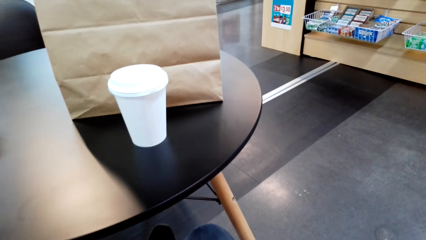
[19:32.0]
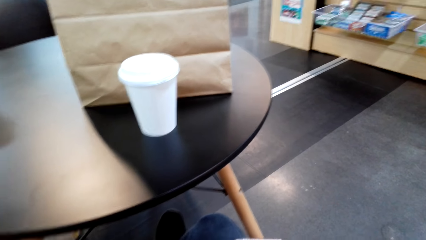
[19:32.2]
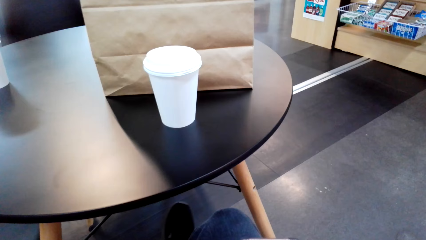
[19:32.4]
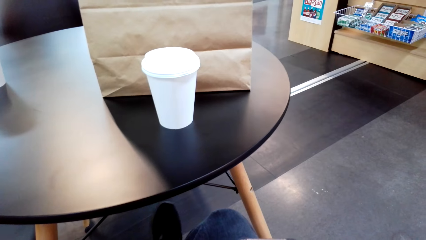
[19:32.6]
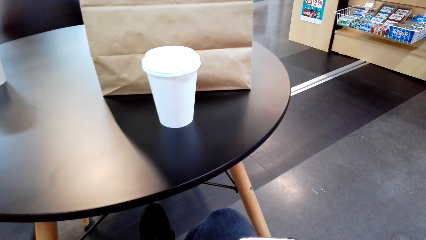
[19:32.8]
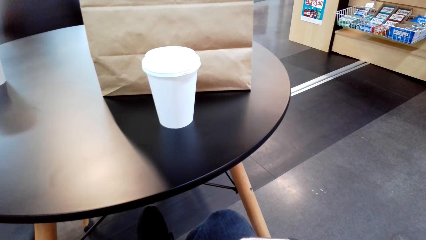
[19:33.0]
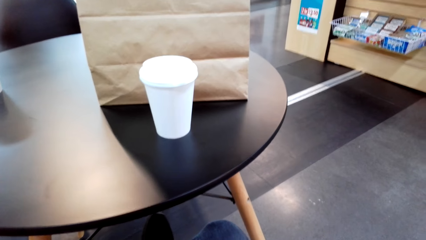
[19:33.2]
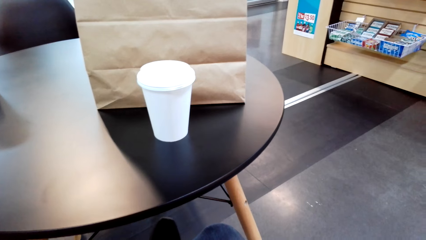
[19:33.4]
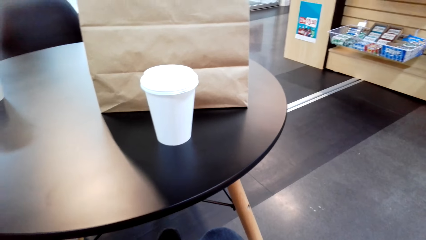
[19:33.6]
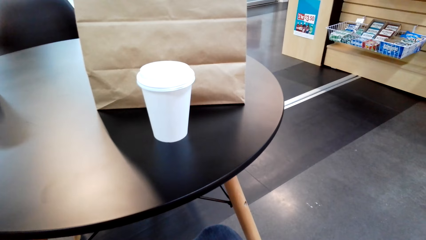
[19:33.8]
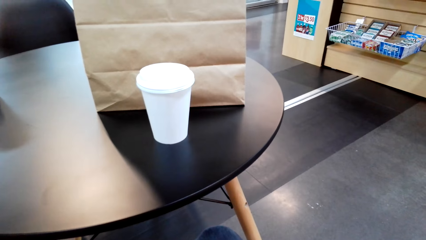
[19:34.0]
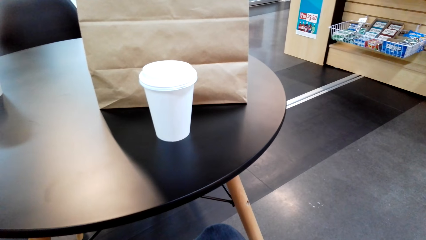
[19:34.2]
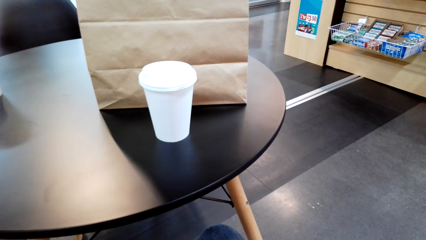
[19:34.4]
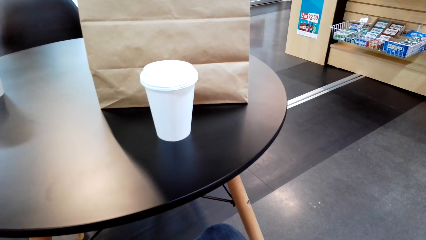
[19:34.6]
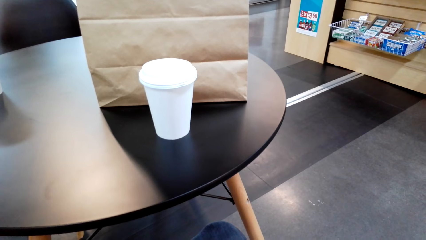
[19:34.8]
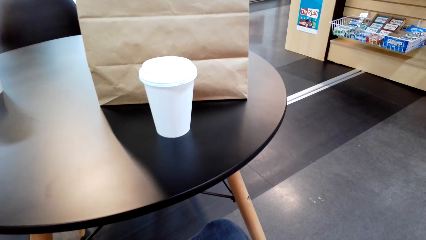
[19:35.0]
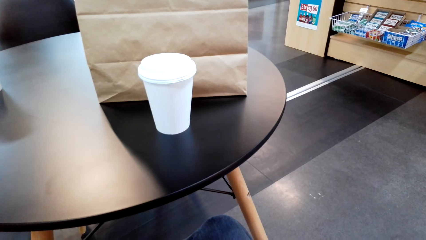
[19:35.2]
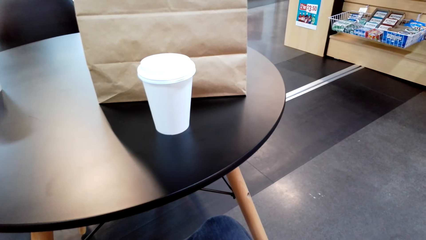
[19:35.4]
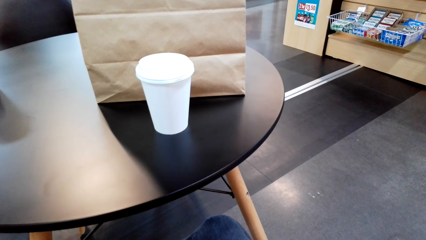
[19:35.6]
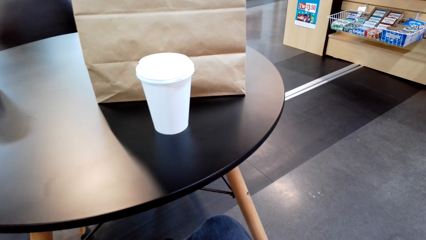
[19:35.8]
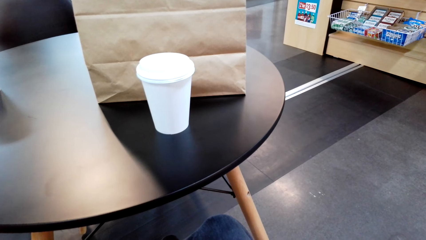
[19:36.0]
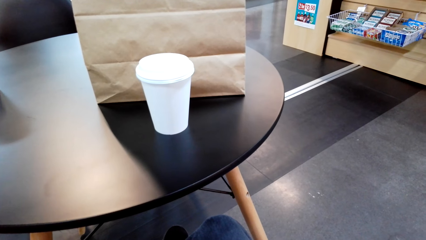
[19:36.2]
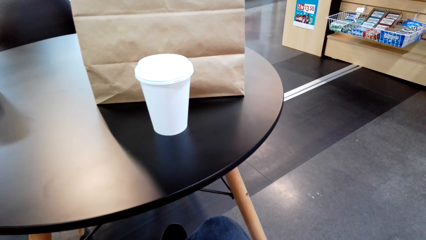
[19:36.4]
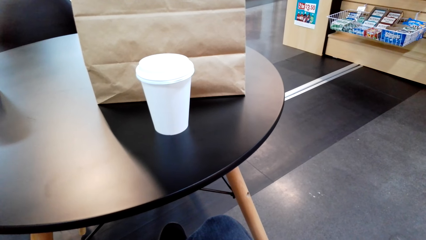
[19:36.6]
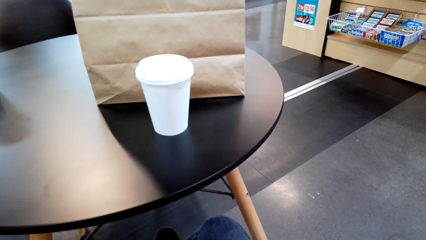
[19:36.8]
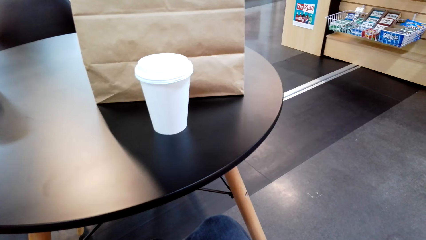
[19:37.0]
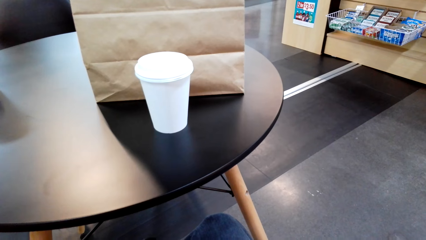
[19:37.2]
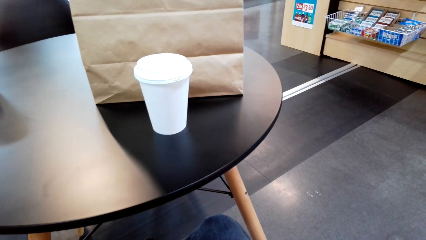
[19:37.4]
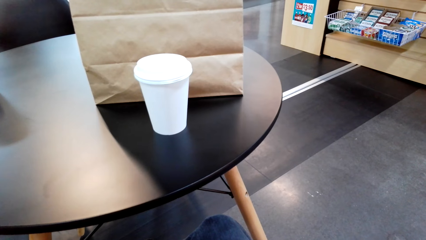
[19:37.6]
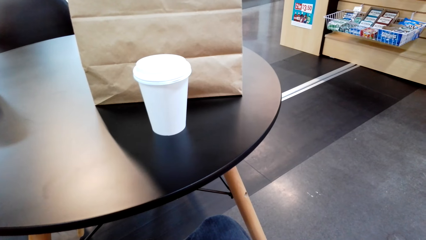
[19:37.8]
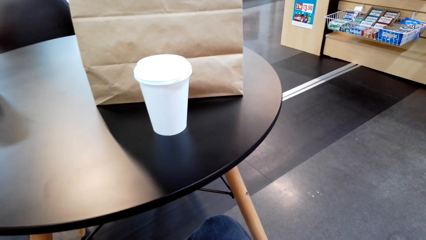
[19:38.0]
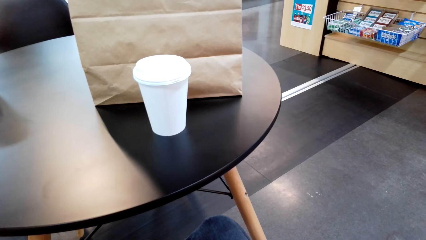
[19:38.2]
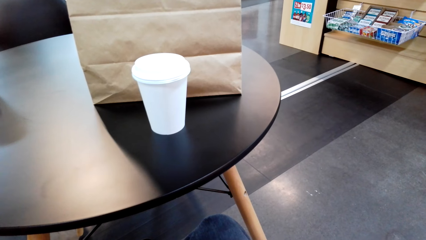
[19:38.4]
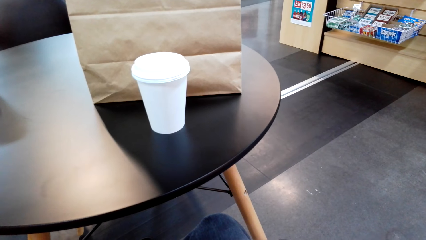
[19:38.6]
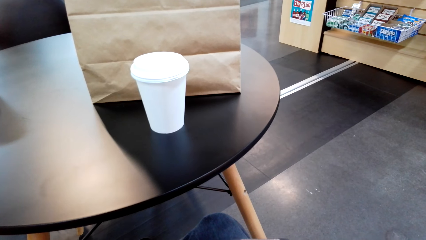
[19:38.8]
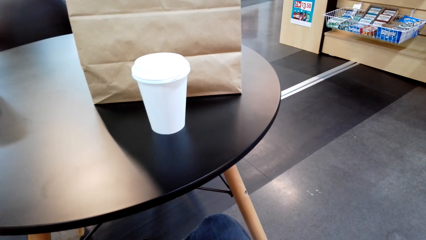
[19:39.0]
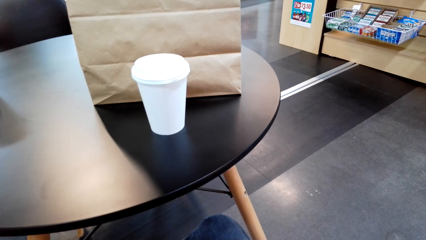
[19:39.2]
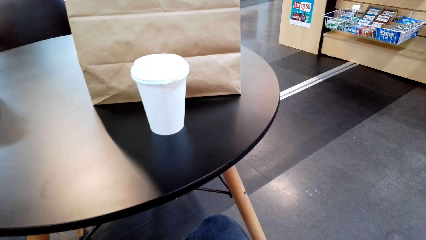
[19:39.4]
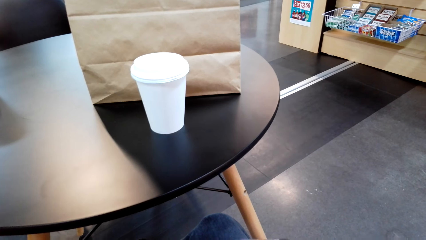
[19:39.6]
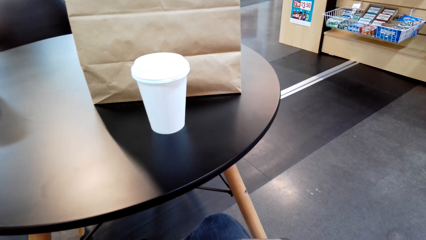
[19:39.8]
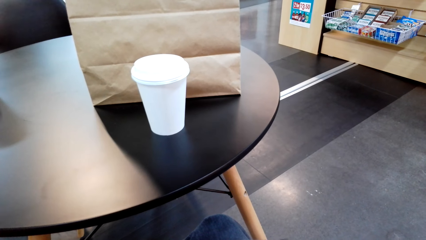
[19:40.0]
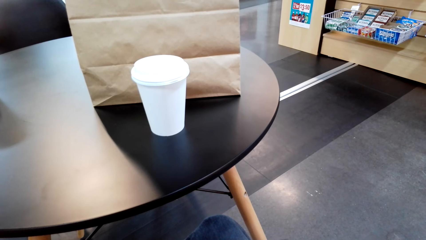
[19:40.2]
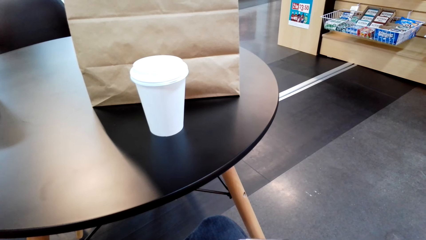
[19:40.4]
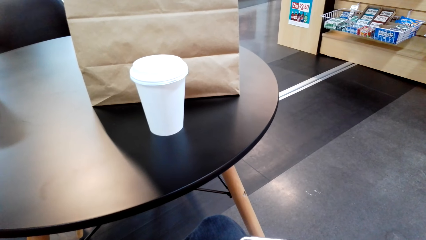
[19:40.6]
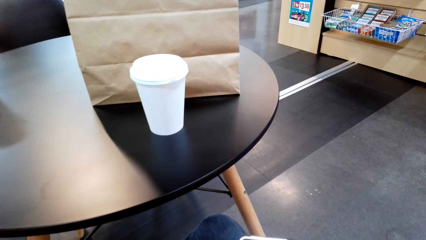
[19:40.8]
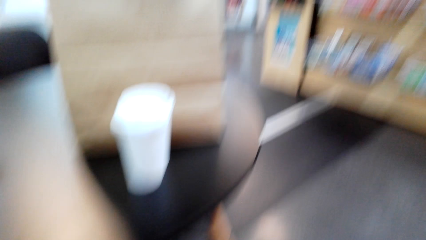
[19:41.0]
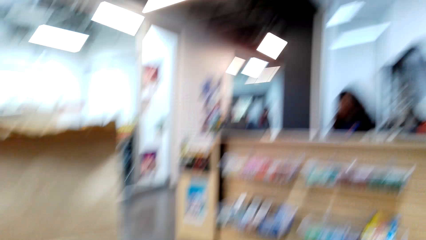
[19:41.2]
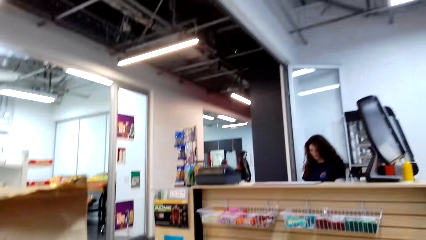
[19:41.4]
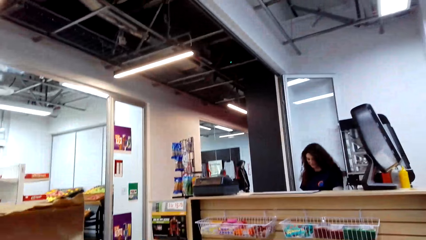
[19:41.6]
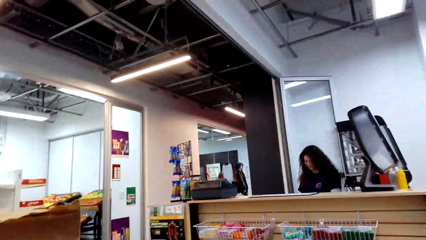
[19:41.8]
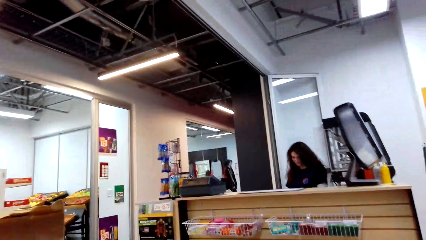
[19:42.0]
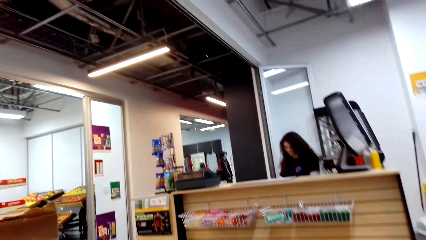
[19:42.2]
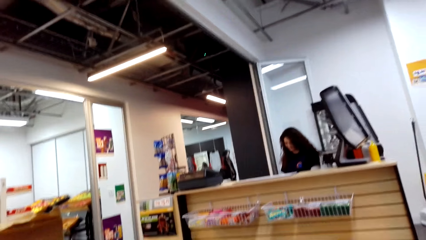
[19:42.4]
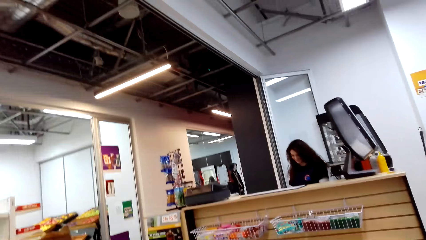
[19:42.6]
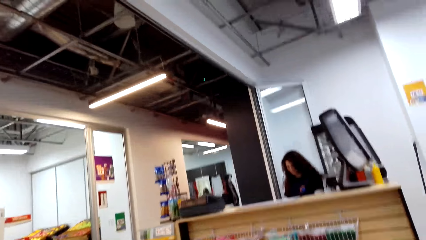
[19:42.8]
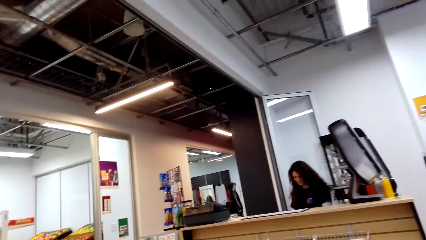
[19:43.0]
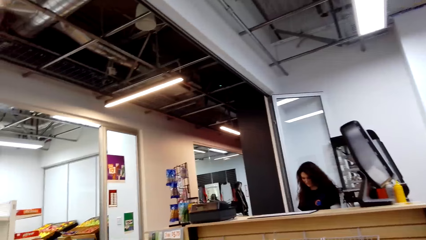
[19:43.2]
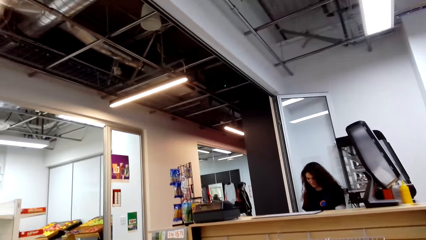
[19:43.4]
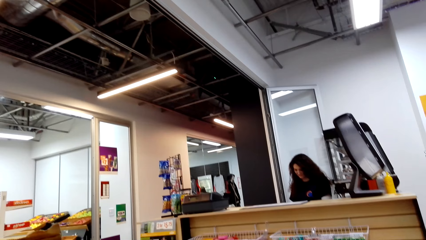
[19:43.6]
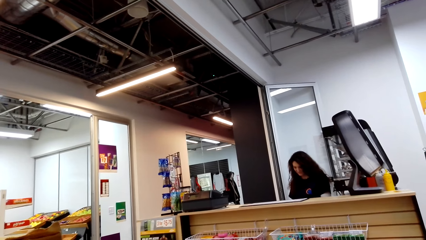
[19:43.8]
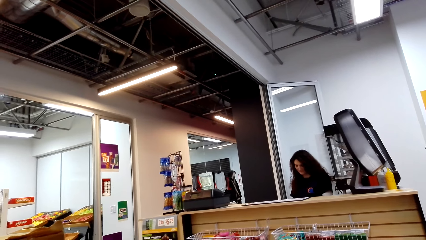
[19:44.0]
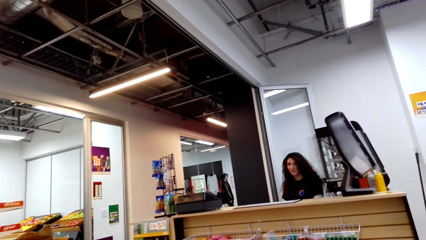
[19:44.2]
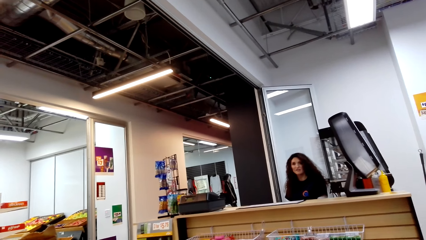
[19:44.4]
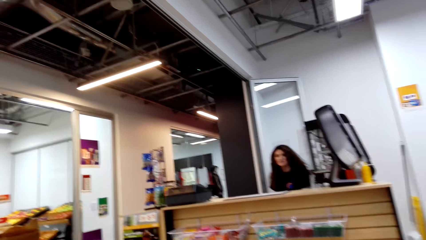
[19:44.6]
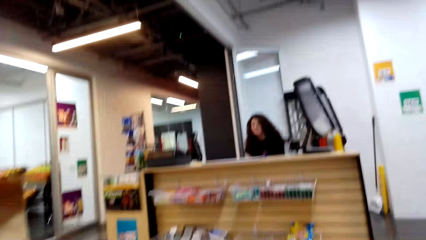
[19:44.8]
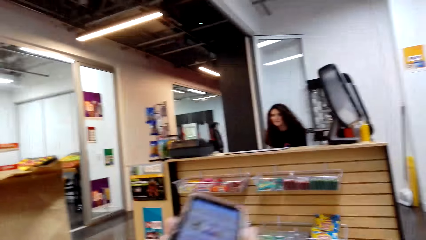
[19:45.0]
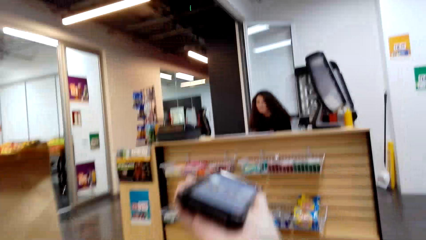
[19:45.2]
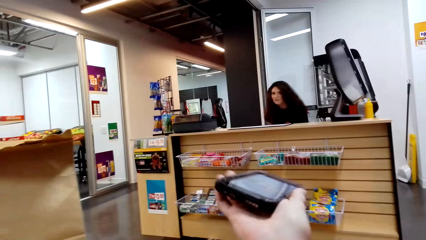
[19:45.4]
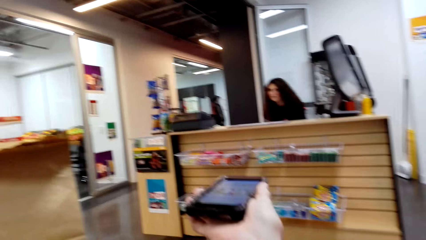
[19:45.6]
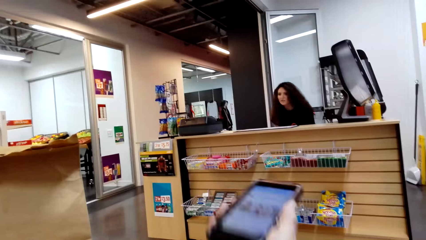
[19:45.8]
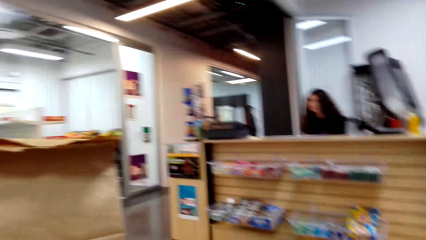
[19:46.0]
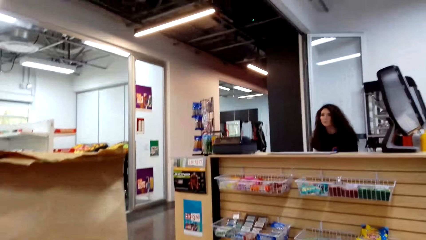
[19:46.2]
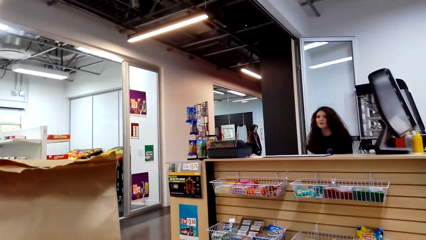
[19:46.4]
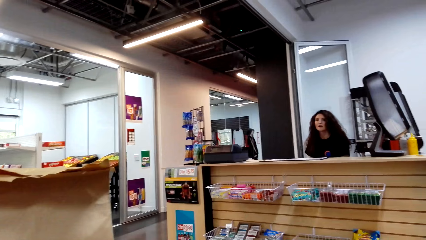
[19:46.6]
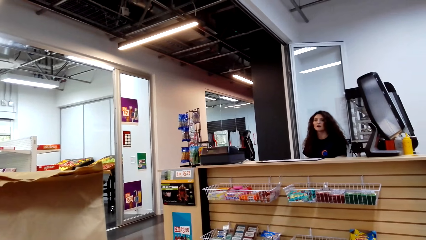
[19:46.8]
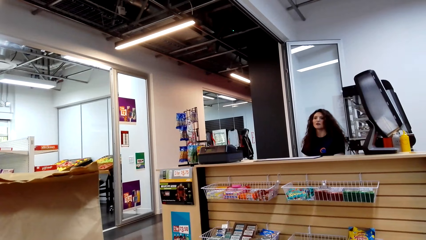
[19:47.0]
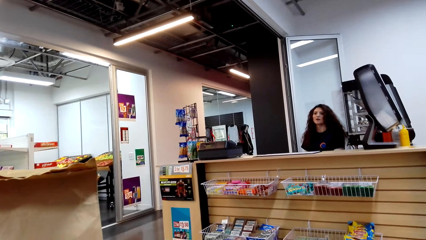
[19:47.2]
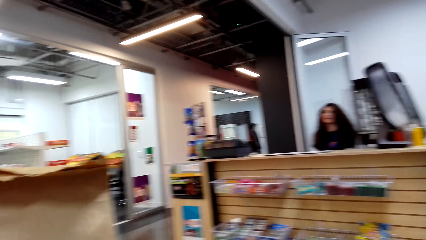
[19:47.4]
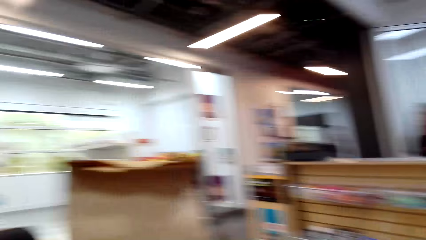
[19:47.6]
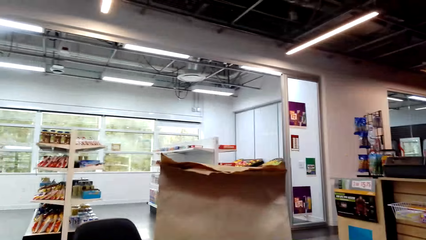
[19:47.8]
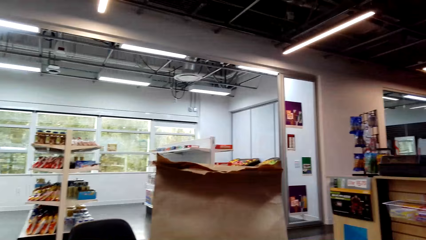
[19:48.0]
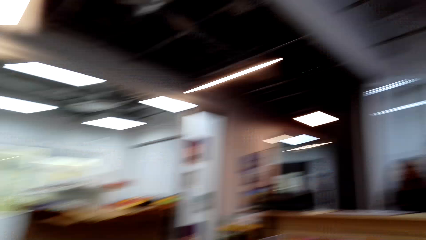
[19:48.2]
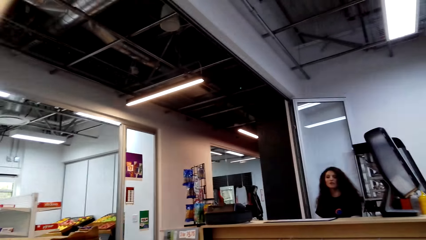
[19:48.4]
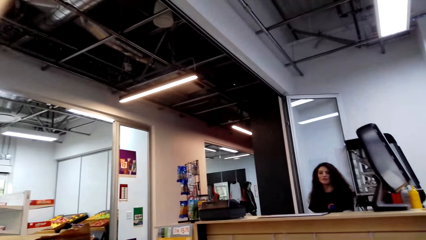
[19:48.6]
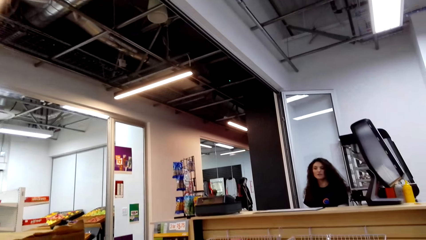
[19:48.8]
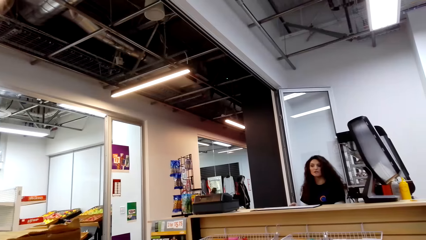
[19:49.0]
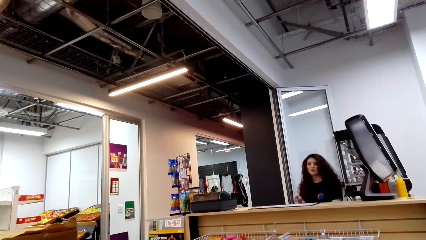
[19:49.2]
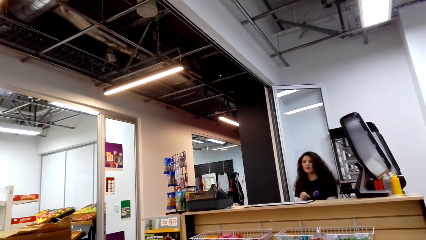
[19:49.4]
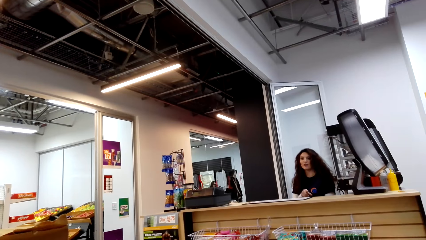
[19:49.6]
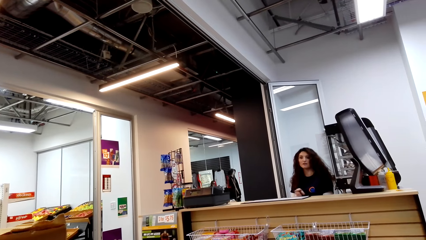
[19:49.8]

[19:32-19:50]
The camera wearer looks around. They talk to a woman. They look around. They use the phone. They look around.
